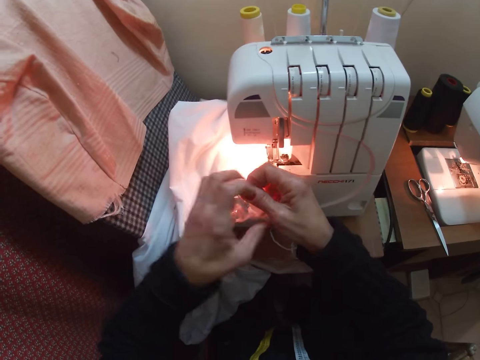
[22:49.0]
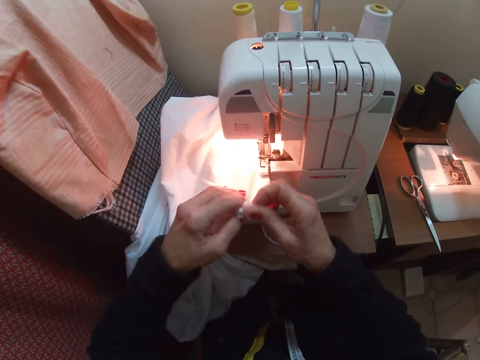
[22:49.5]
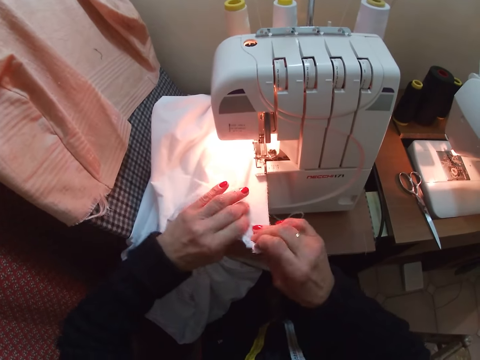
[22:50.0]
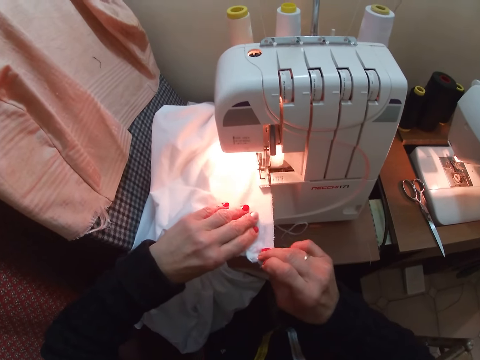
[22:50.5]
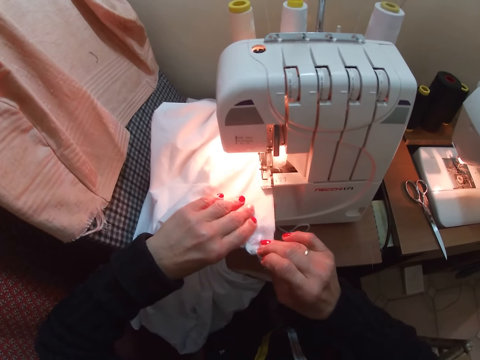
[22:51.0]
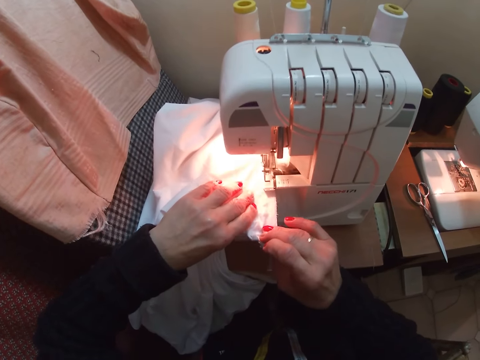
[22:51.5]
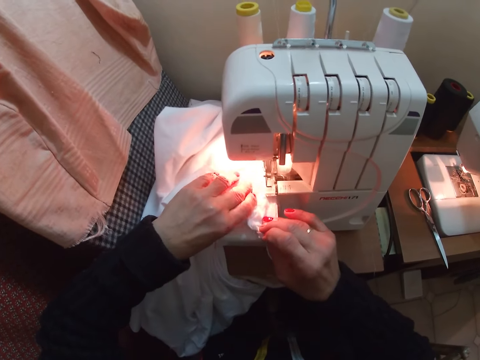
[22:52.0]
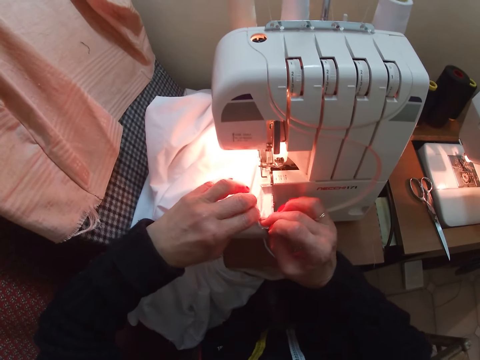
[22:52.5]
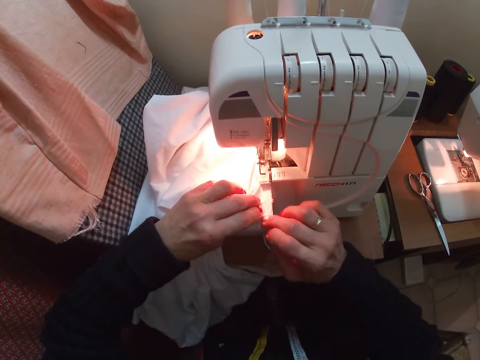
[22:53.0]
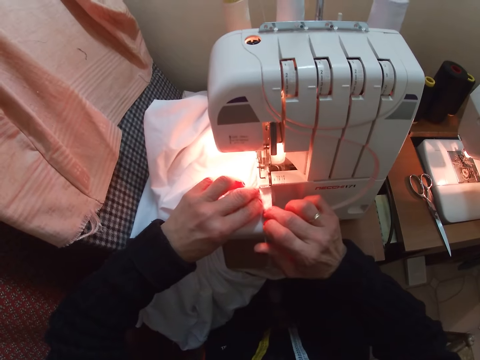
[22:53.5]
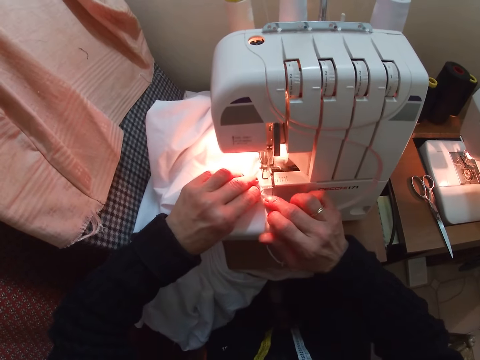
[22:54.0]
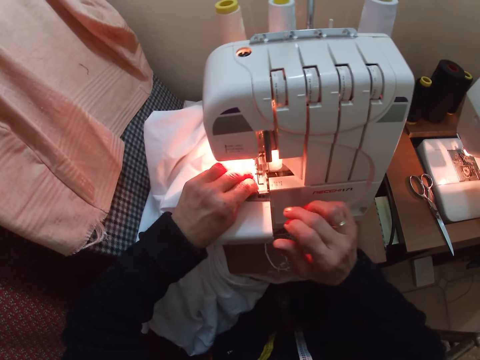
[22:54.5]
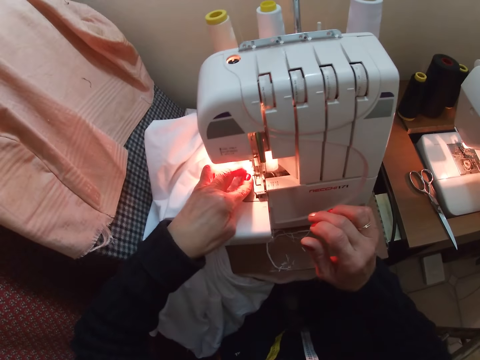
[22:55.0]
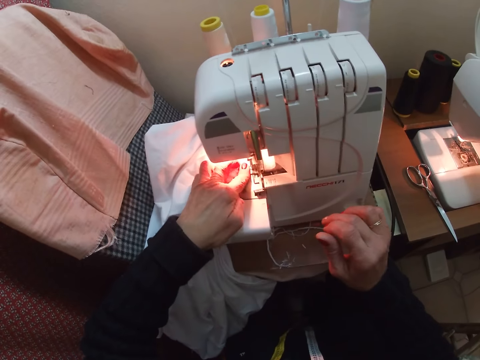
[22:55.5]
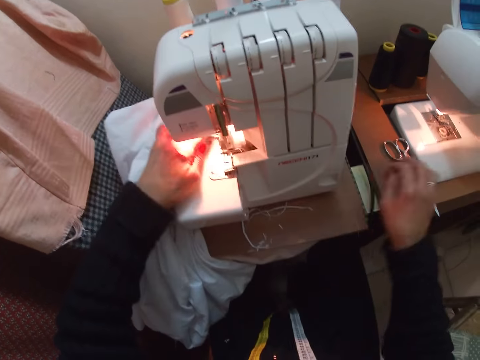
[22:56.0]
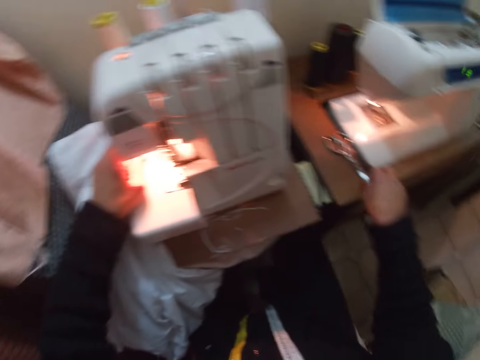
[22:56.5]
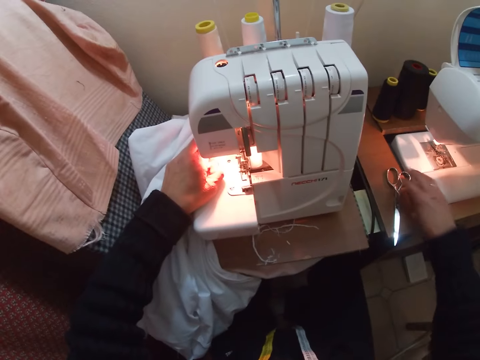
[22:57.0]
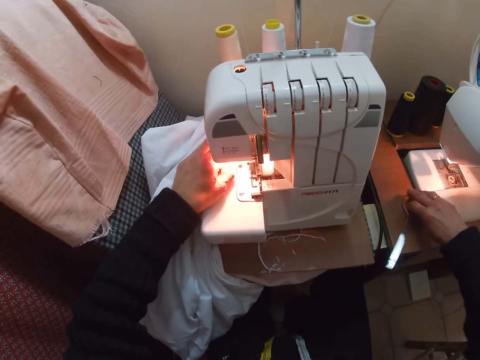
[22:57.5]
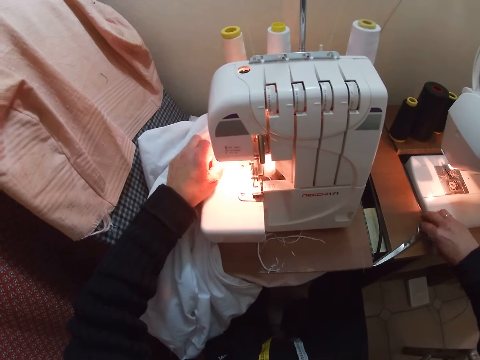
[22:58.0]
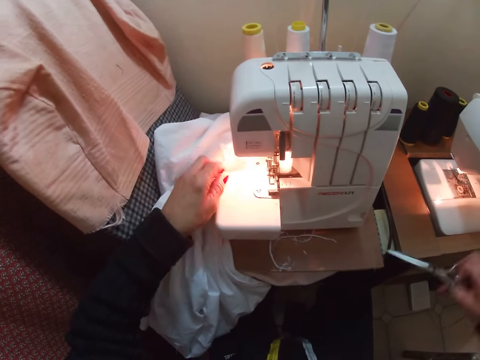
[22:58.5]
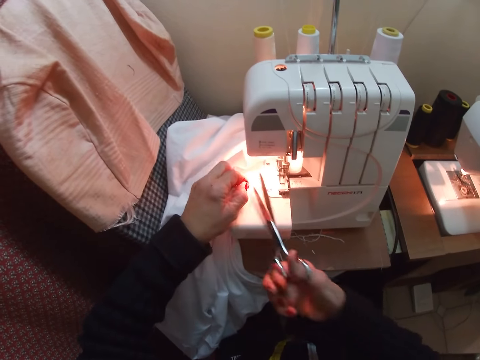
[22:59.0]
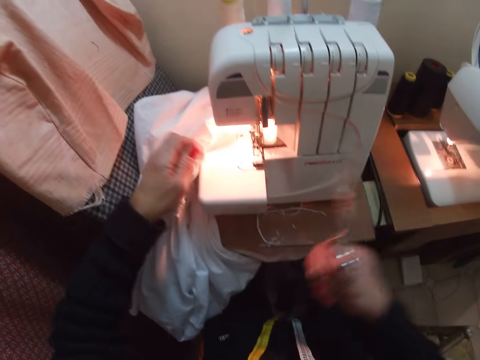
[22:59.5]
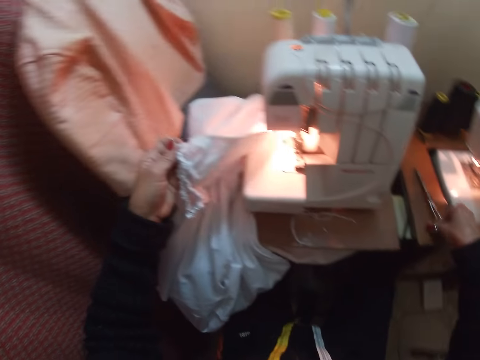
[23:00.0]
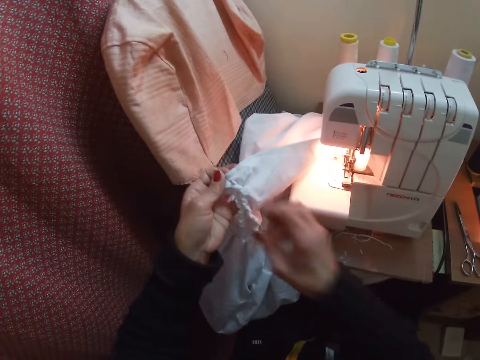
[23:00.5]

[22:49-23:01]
The camera wearer sews the cloth with the sewing machine. She stops sewing the cloth on the sewing machine. She sews the cloth with the sewing machine. She picks up a pair of scissors with her right hand from the right end of the sewing machine table. She cuts the thread on the cloth with the scissors. She drops the scissors on the right side of the sewing machine table.

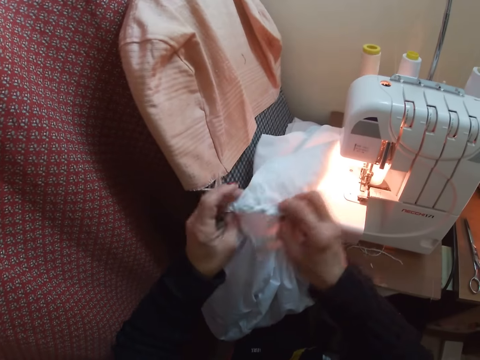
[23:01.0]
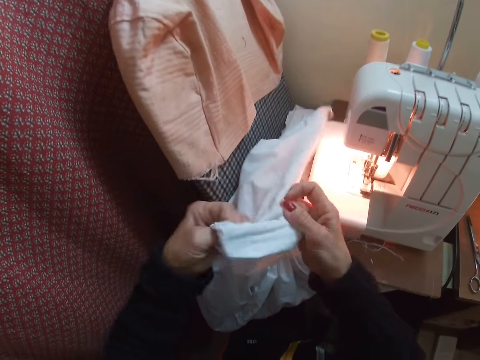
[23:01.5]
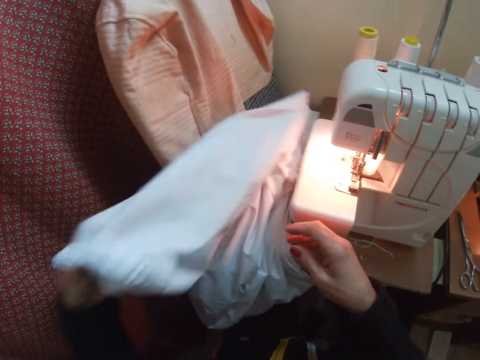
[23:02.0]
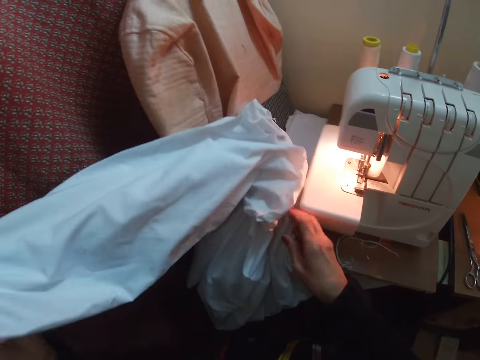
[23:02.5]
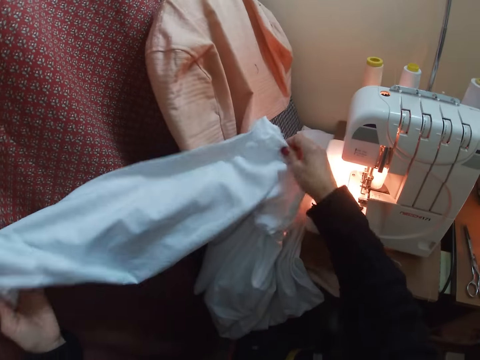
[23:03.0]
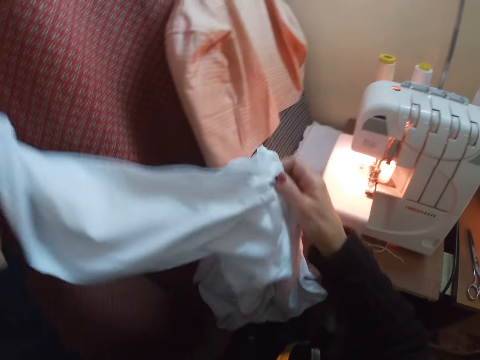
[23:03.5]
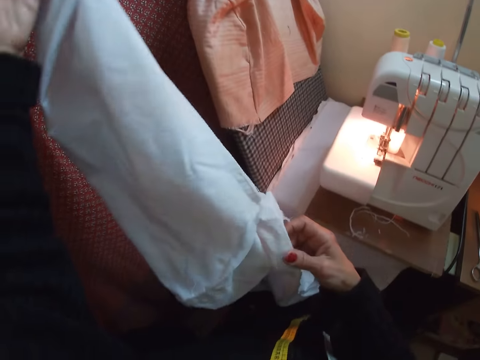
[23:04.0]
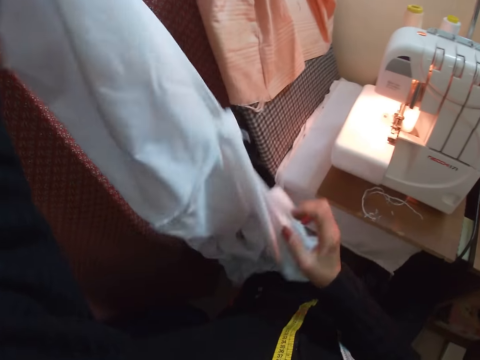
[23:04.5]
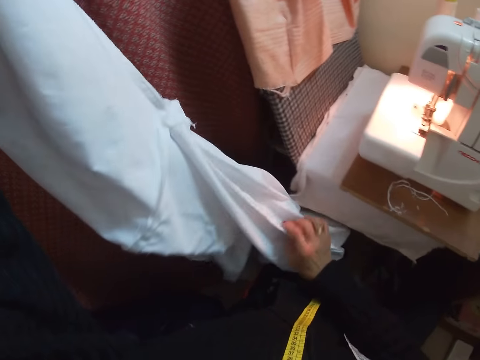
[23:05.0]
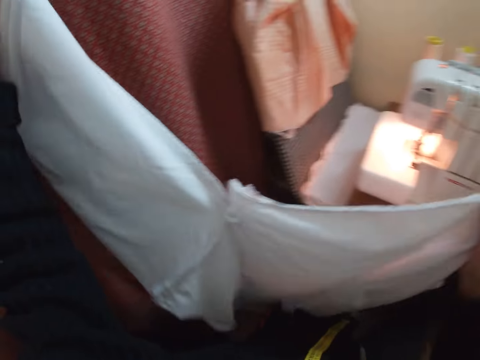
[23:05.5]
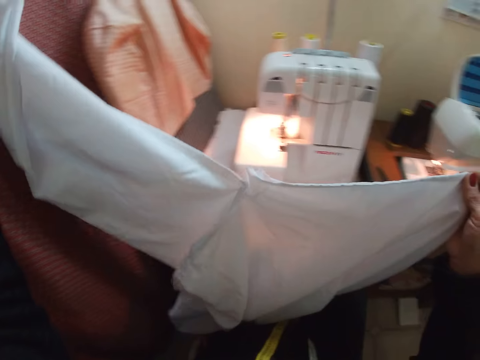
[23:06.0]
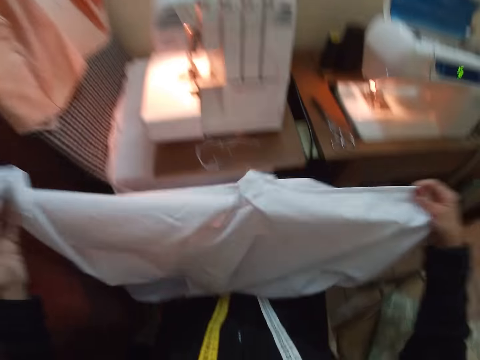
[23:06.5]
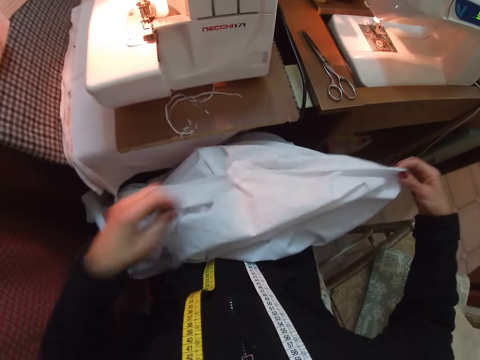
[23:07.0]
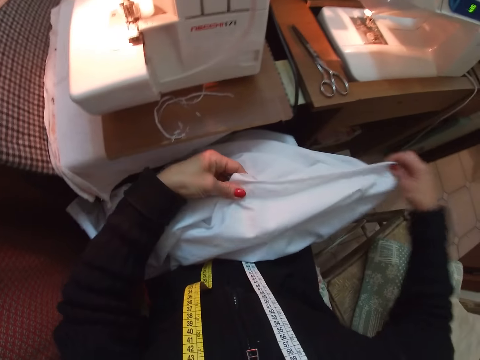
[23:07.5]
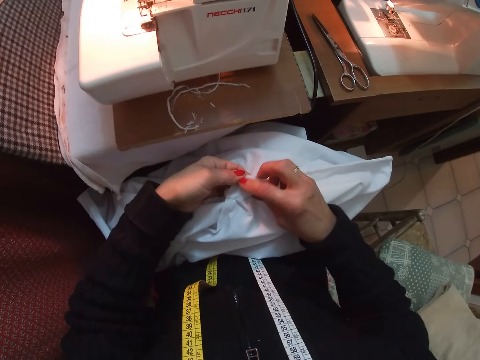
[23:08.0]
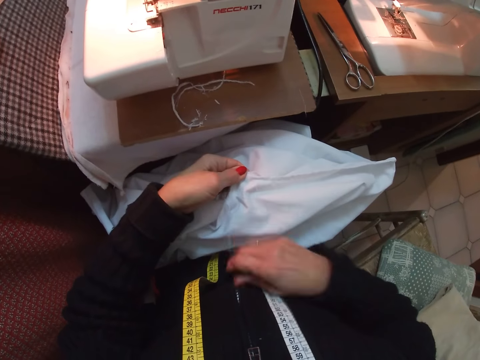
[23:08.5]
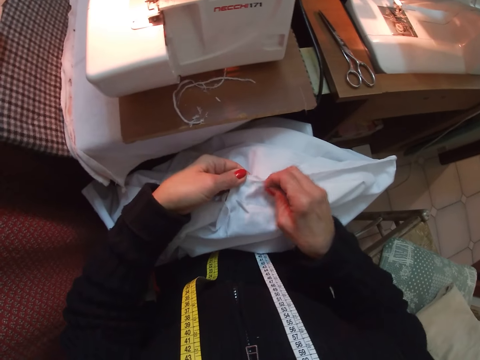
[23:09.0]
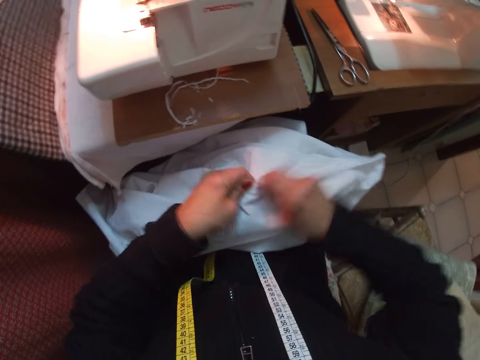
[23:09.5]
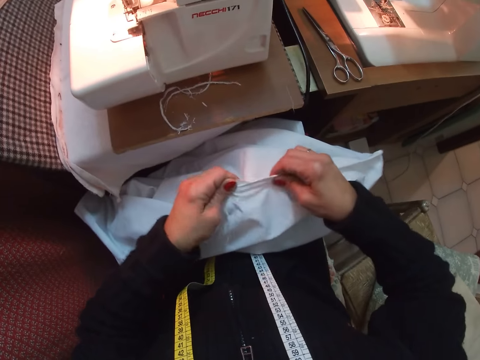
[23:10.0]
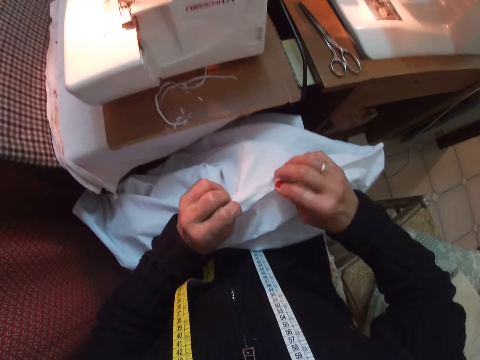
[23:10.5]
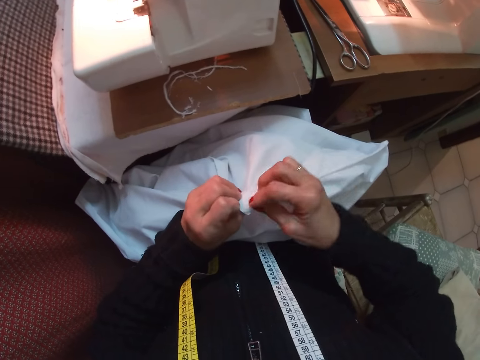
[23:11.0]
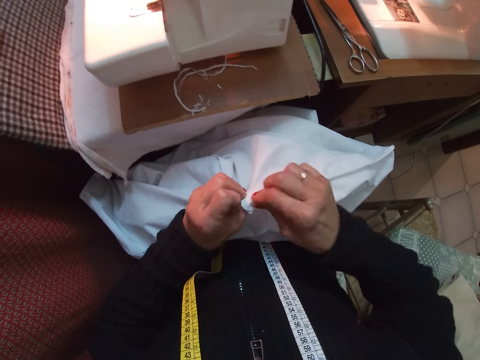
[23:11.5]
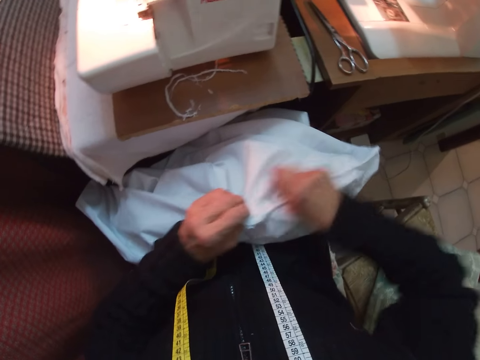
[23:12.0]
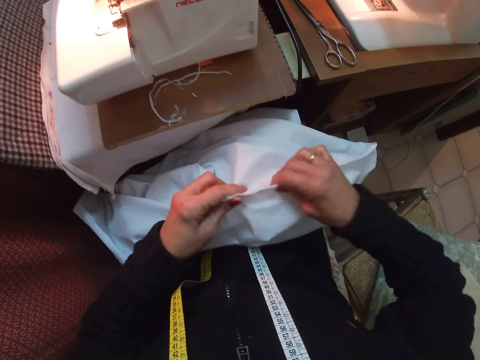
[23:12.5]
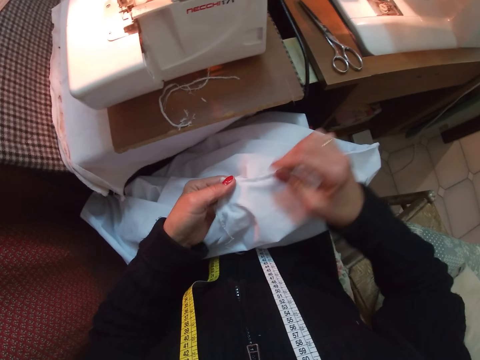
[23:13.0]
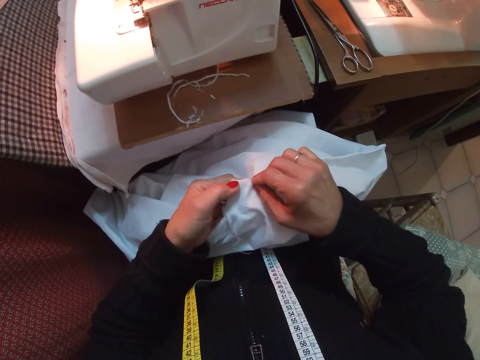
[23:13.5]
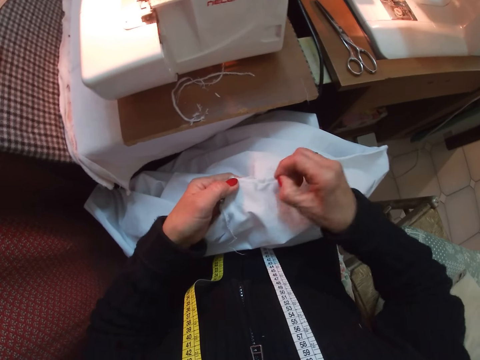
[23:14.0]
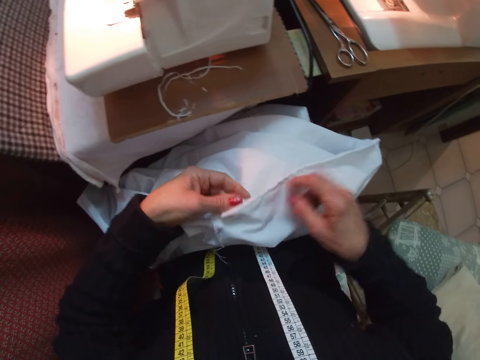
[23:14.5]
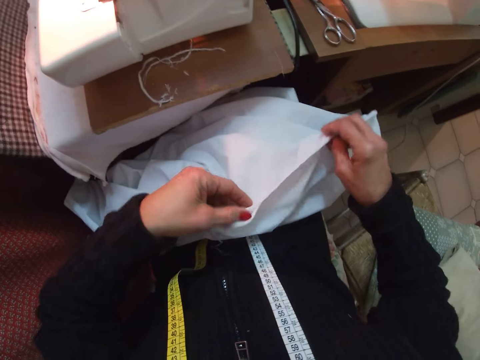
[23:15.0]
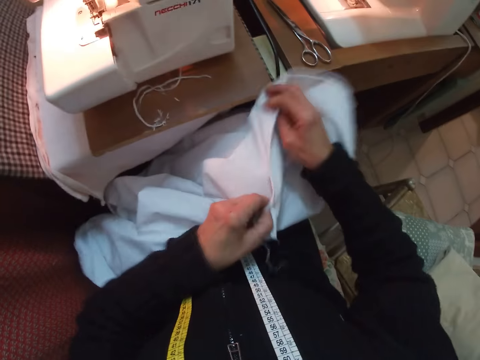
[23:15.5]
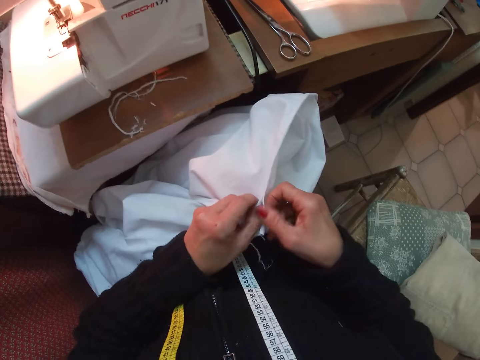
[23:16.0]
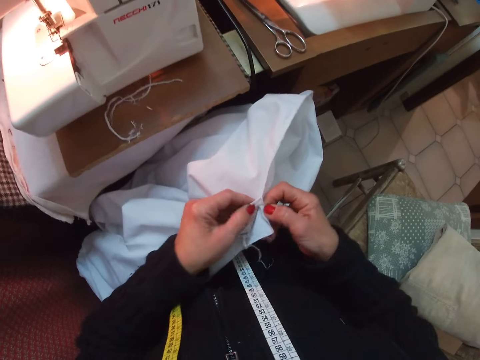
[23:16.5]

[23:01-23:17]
The camera wearer holds the cloth with both hands. She tears the cloth at a point. She releases her right grip of the cloth and lifts the cloth up with her left hand. She holds the cloth with her right hand. She adjusts her right hand on the cloth. She lifts the cloth up with her right hand from the machine. She straightens the cloth with both hands. She drops the cloth on her lap with both hands. She holds the middle of the cloth with her left hand. She moves away a thread at the middle of the cloth with her right hand. She pulls out a thread from the cloth with her right hand. She bends the edge of the cloth. She pulls out a thread from the cloth with her right hand. She pulls out a thread again. She lifts the cloth up with her two hands. She drops the cloth on her lap with her two hands.
